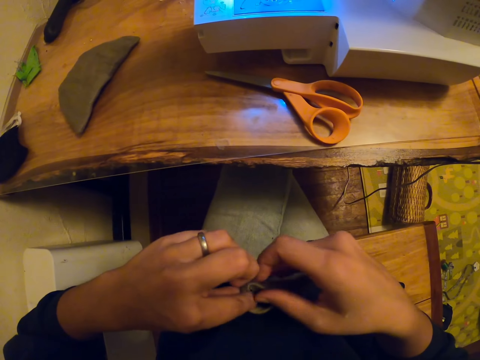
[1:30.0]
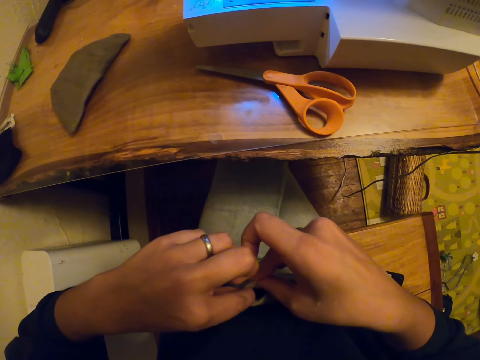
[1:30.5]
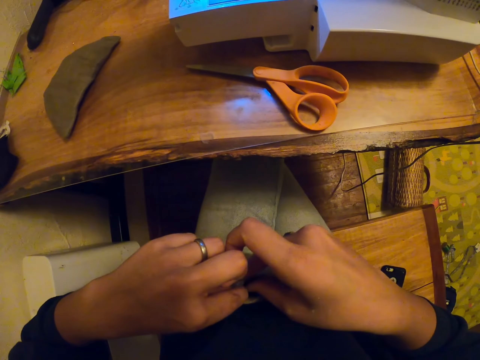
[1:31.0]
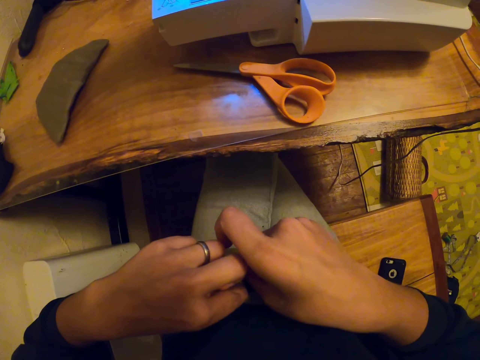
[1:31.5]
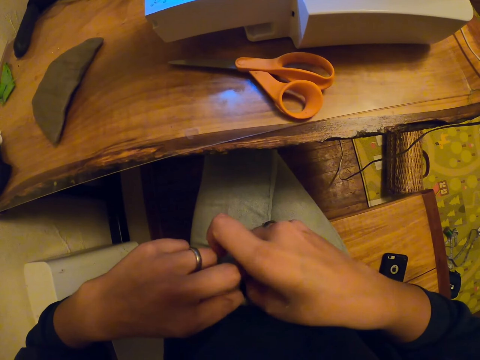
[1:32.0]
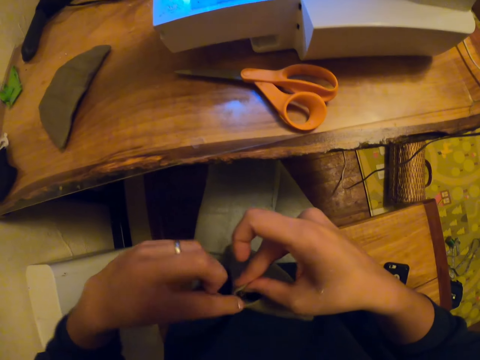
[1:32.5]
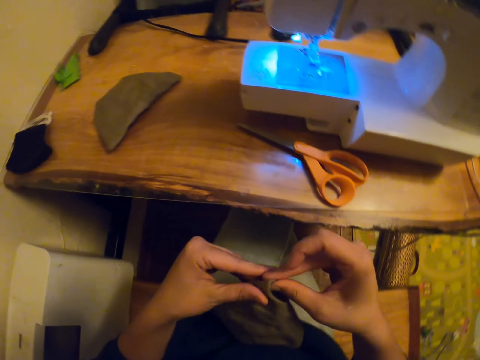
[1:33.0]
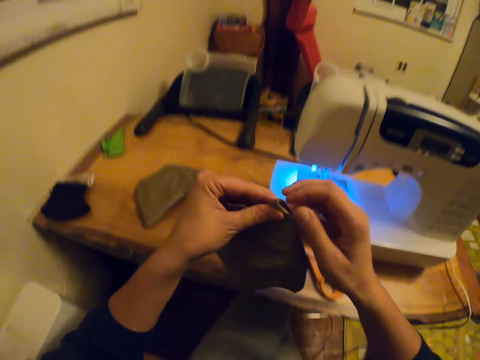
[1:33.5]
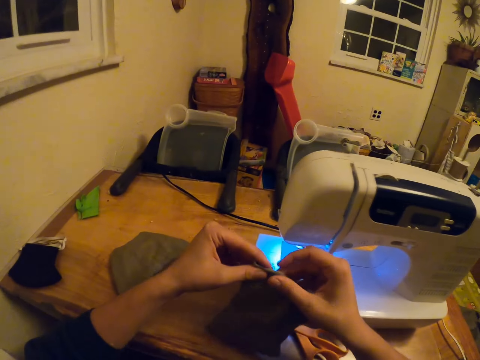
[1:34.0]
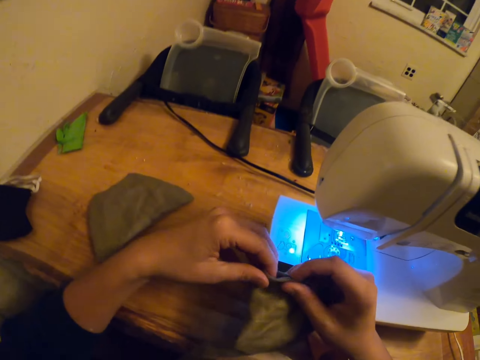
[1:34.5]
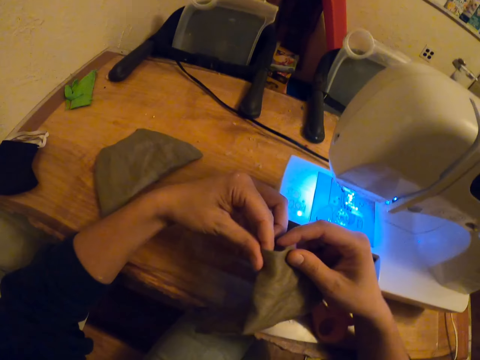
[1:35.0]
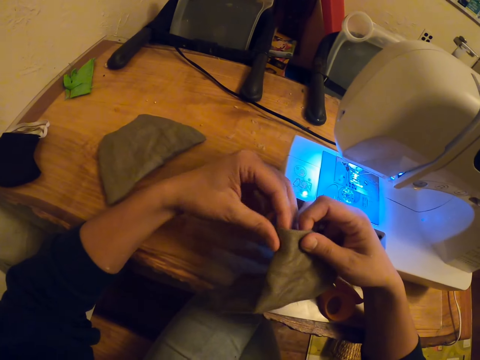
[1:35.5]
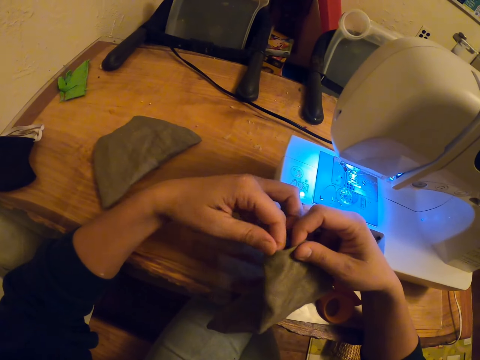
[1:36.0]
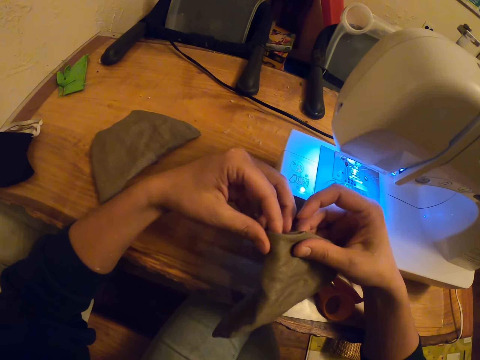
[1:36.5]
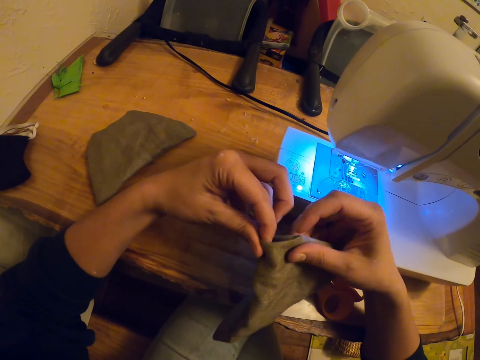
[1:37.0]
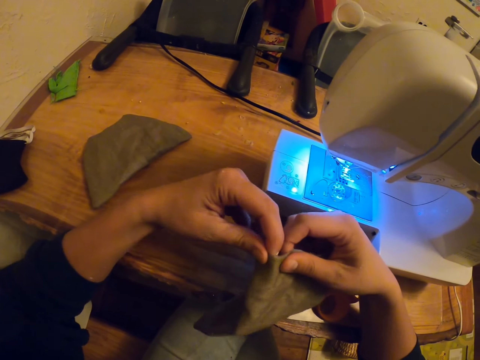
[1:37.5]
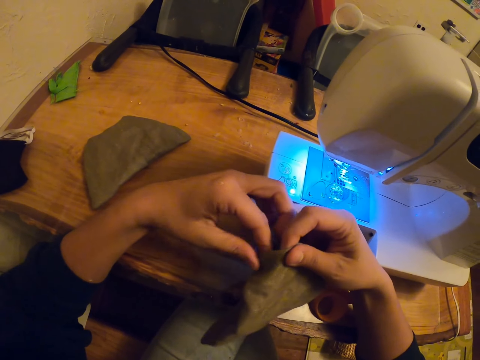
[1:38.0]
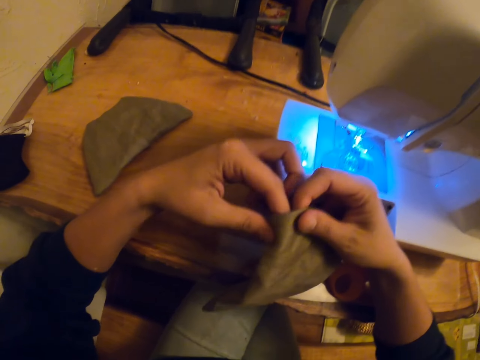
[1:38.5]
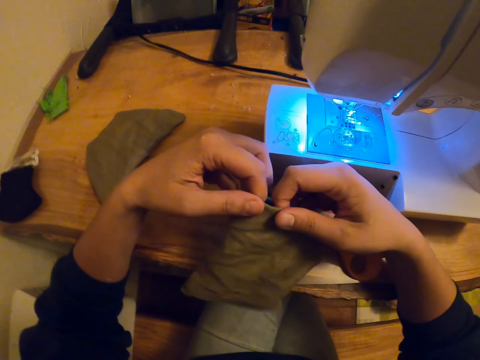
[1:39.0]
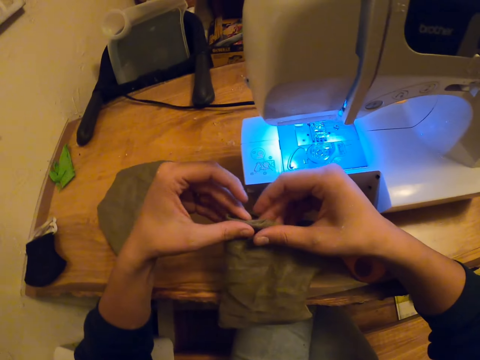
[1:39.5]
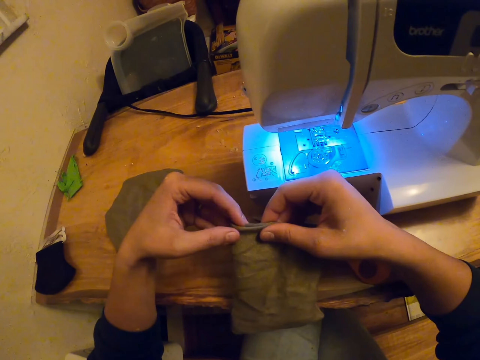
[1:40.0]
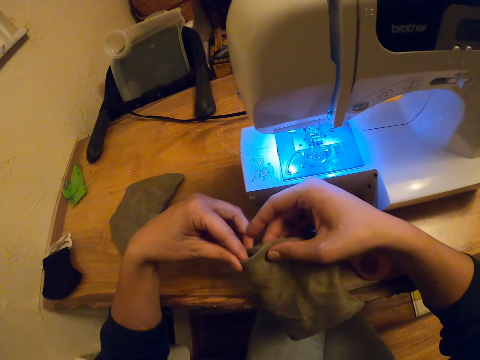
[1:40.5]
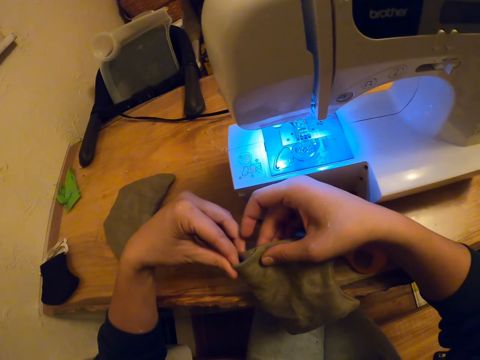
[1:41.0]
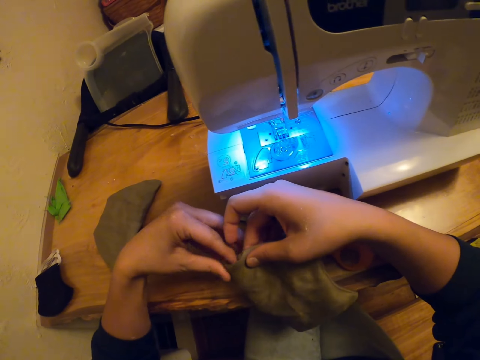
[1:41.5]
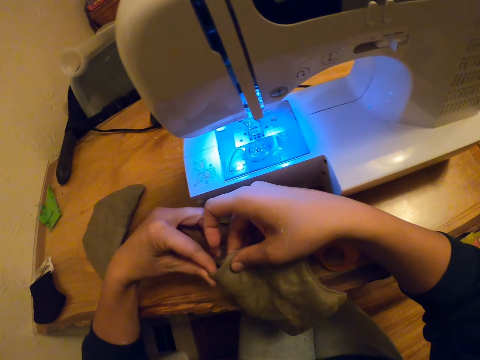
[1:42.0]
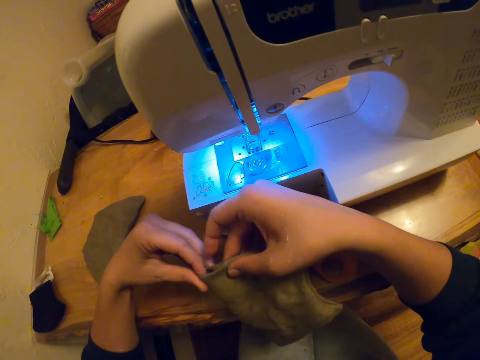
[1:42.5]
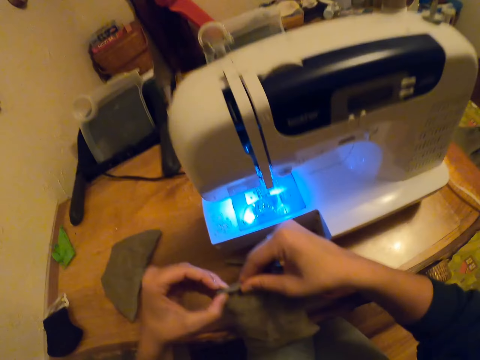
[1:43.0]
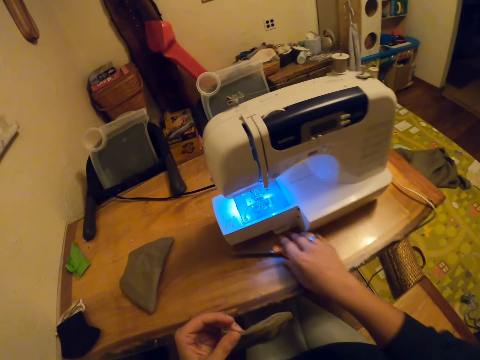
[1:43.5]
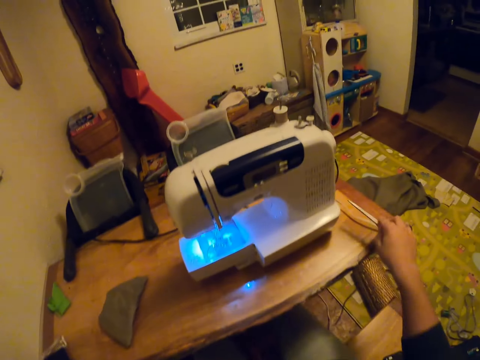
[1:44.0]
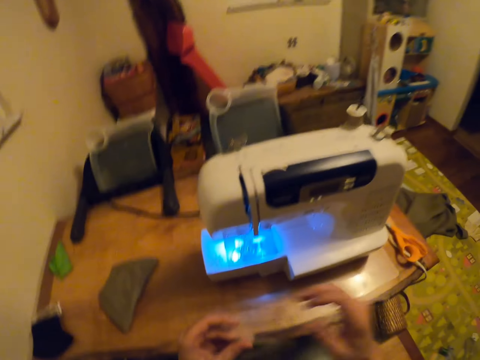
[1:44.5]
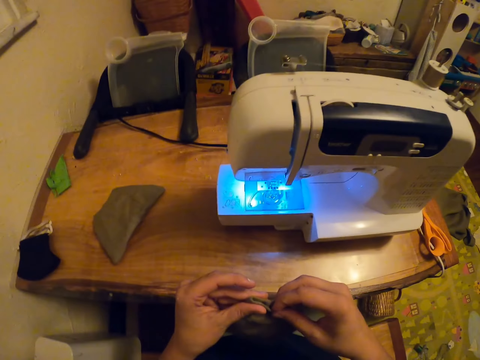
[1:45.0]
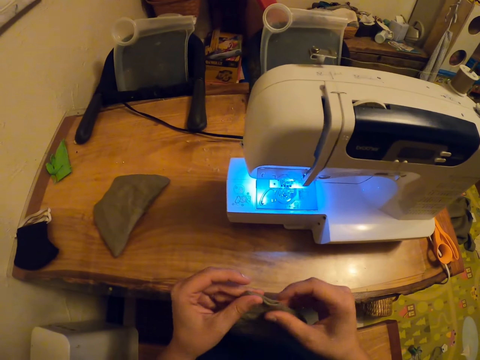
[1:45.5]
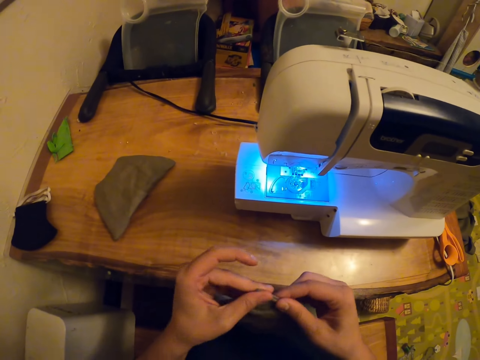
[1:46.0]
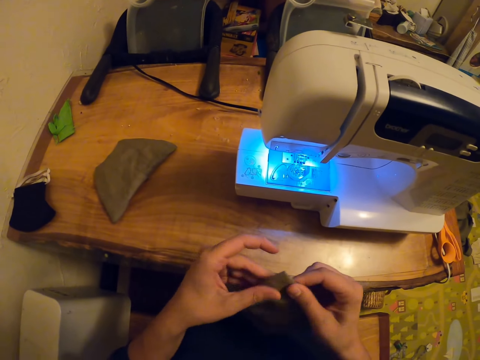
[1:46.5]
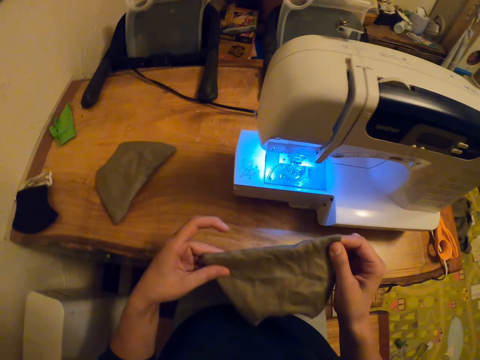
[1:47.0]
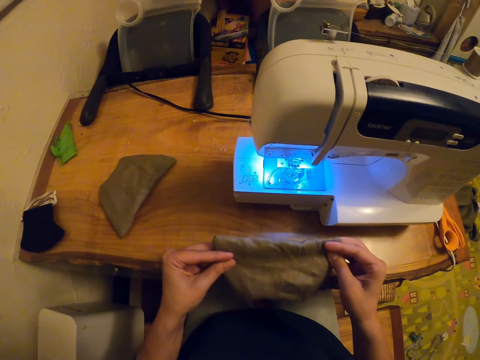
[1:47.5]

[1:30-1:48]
The camera wearer moves hands. They fold a fabric. They pick a scissor. They place the scissor on a table. They straighten the fabric.

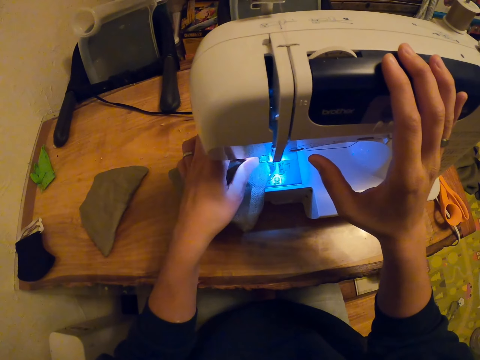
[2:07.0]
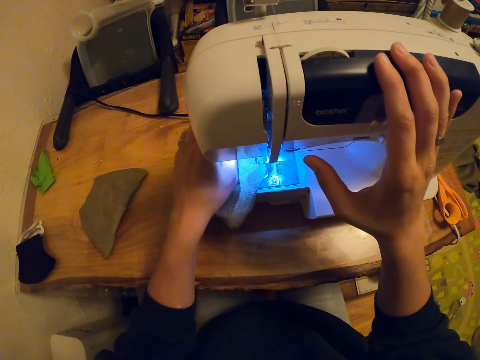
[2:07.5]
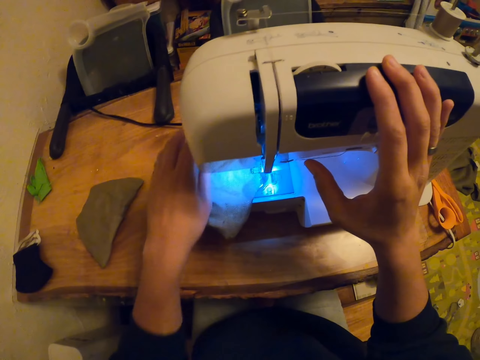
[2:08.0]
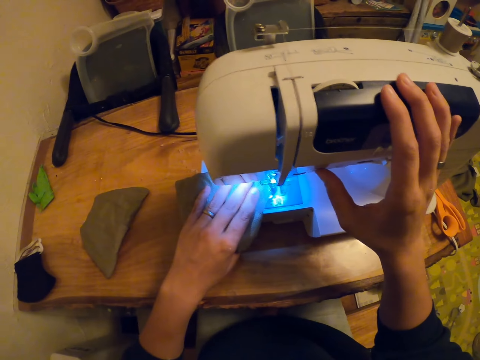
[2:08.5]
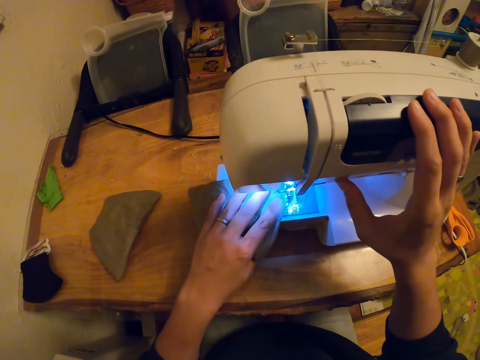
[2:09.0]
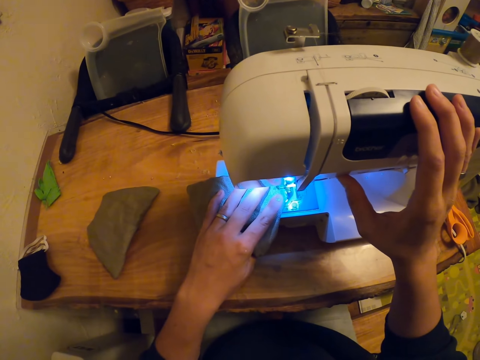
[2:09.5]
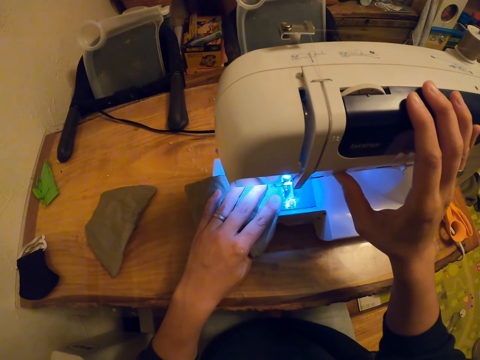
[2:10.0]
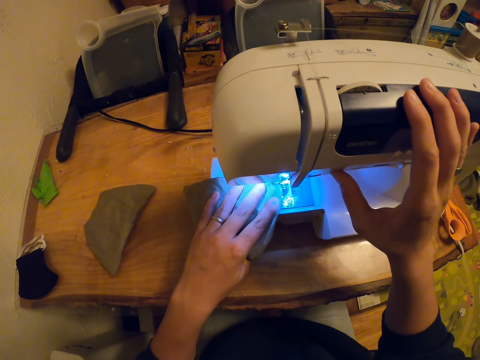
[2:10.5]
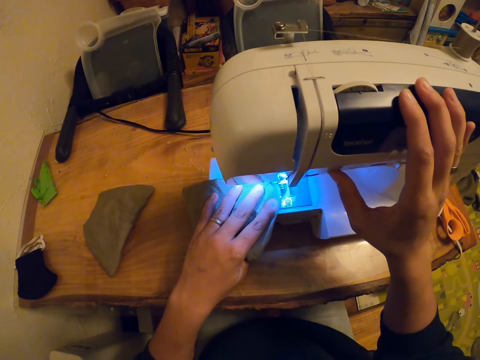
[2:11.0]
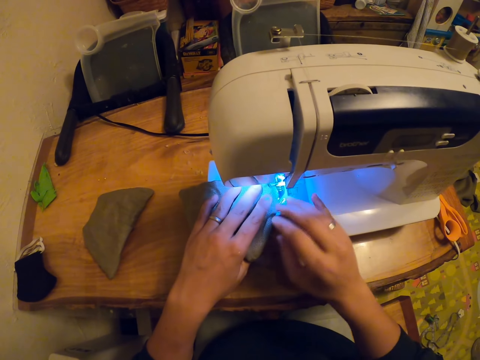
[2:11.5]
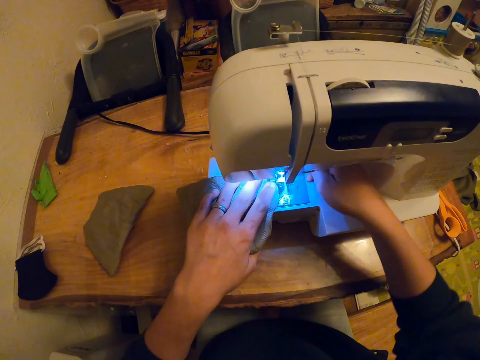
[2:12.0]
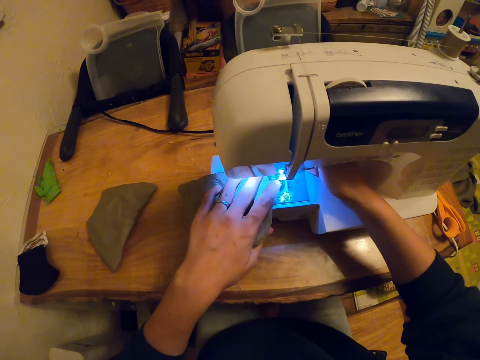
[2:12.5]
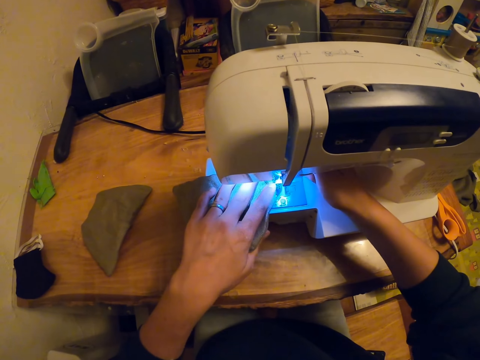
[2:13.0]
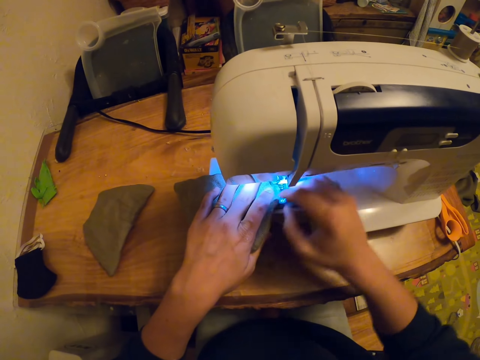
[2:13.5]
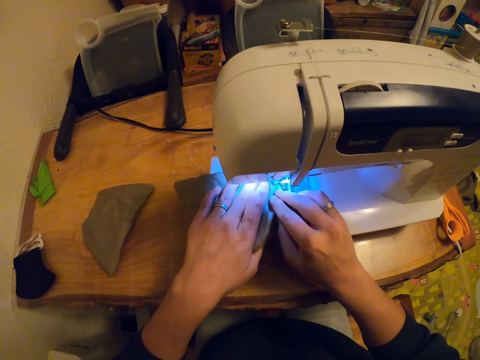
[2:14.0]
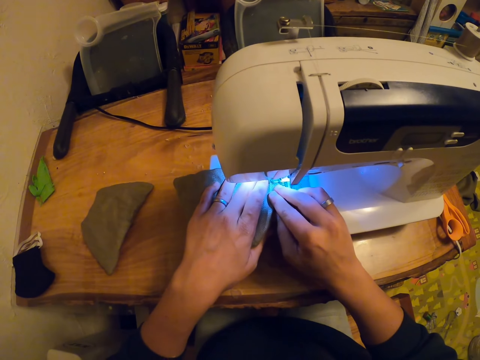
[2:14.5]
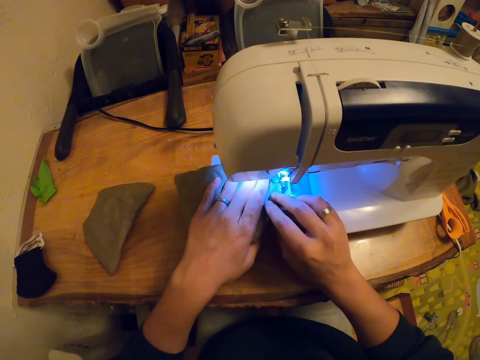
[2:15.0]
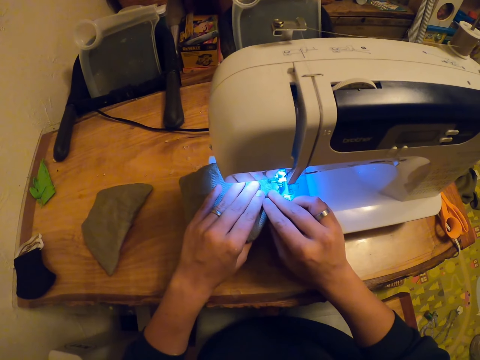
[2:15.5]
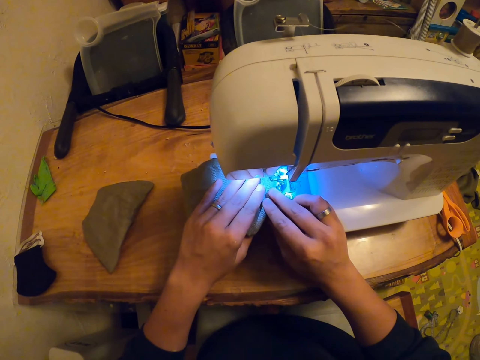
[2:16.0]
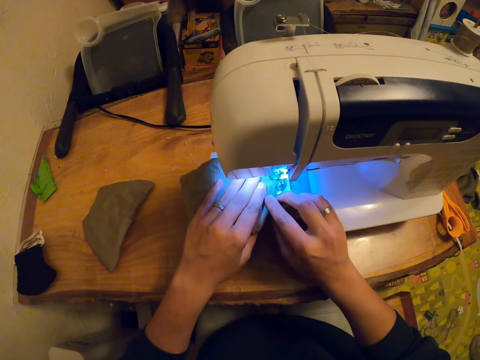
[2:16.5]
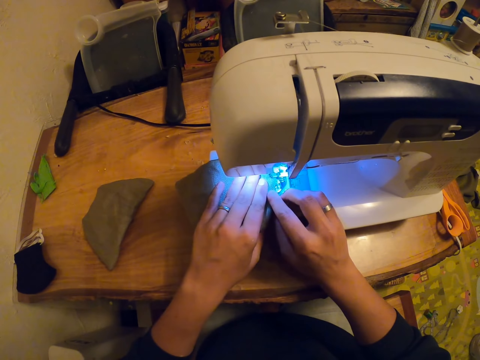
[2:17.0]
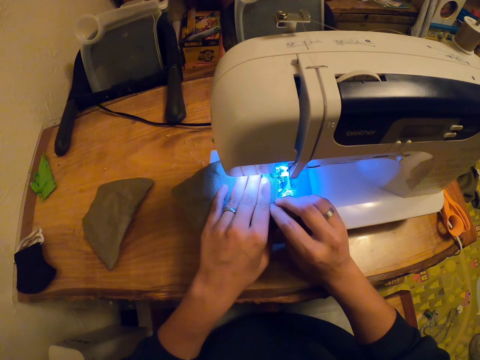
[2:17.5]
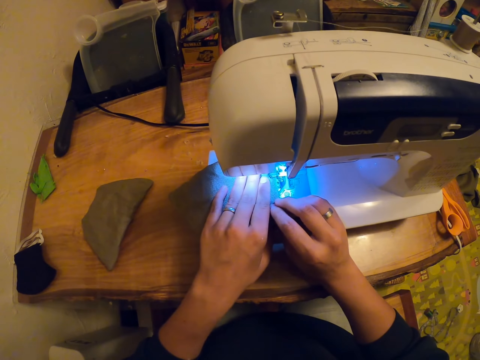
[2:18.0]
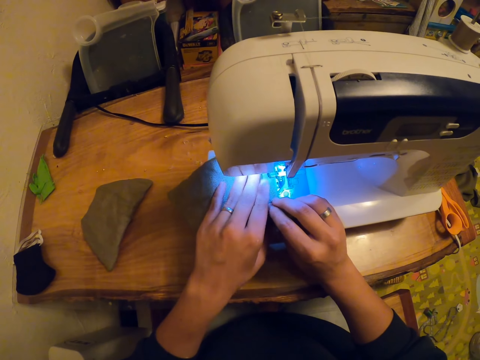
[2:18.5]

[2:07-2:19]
The camera wearer places a hand on a garment. They sew a fabric. They hold the fabric with both hands.
